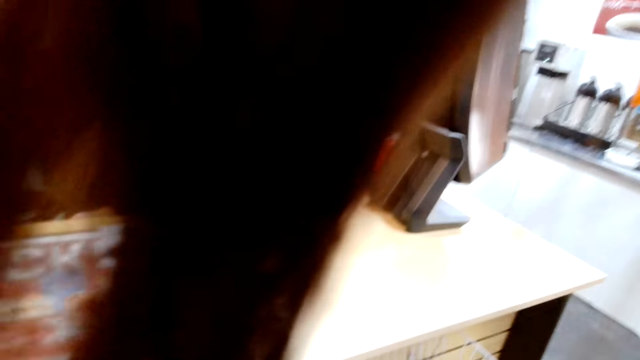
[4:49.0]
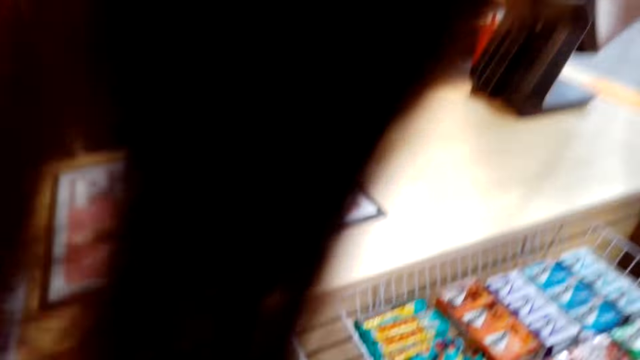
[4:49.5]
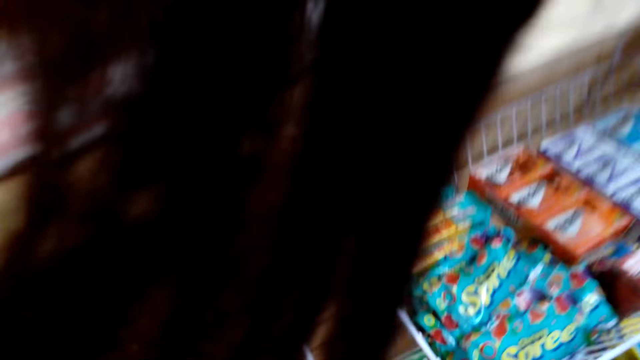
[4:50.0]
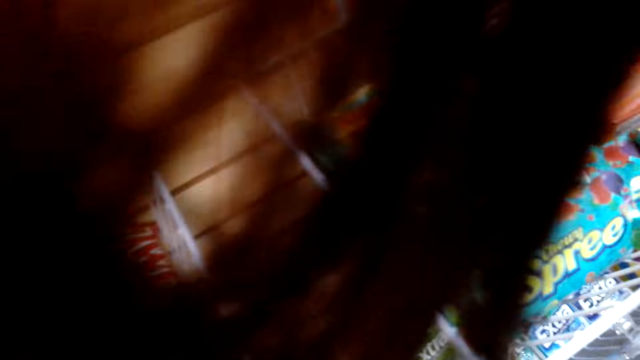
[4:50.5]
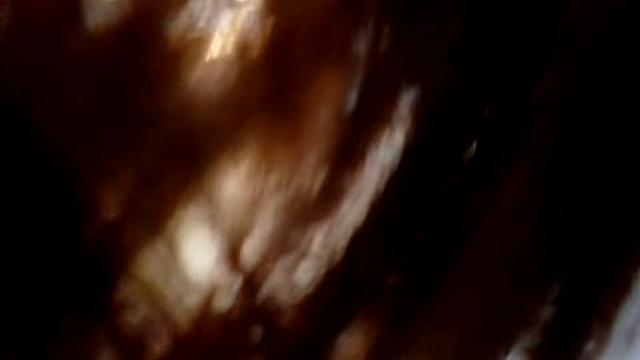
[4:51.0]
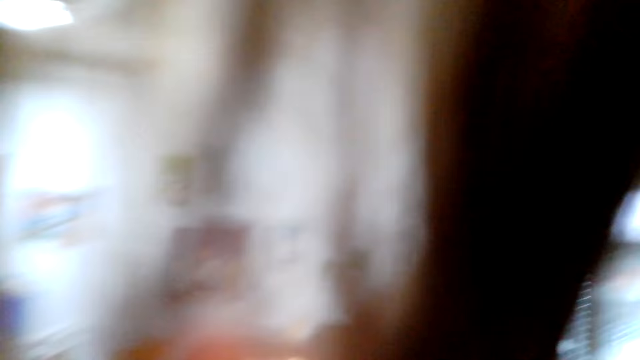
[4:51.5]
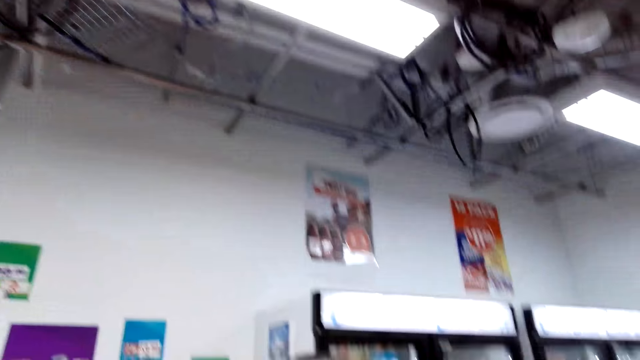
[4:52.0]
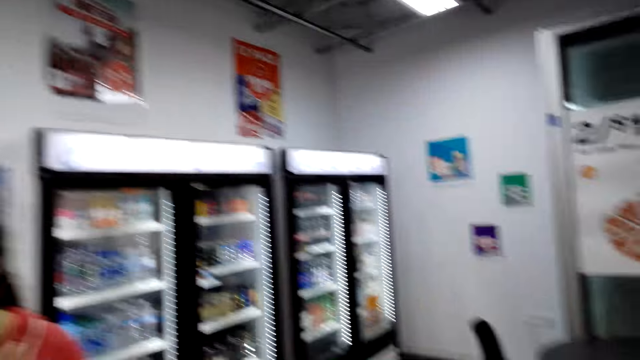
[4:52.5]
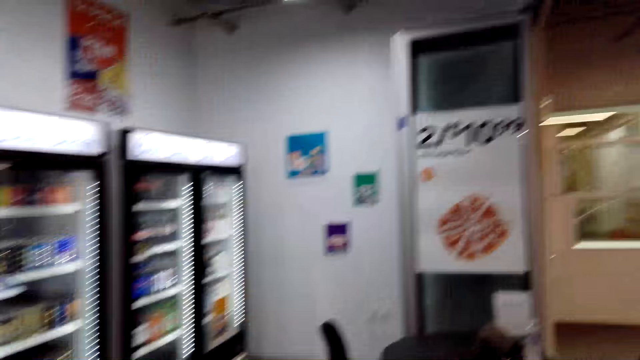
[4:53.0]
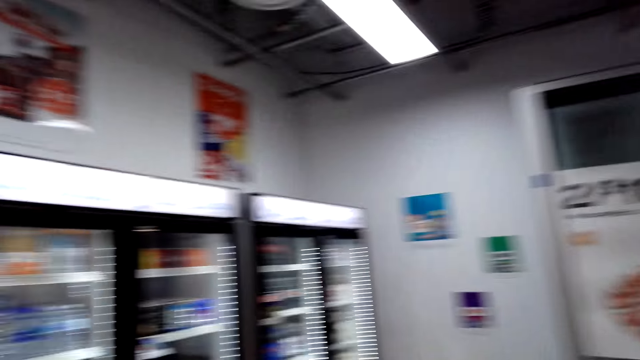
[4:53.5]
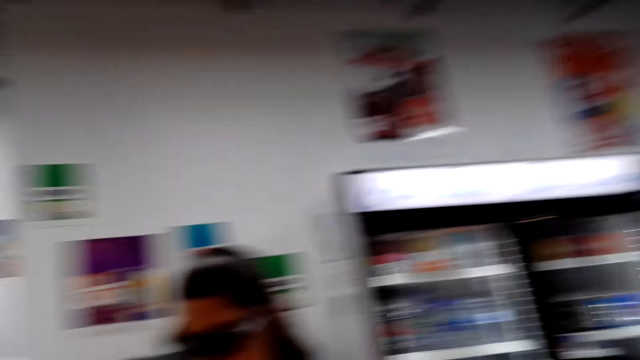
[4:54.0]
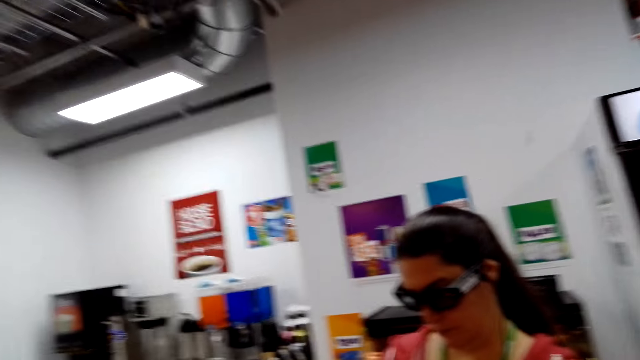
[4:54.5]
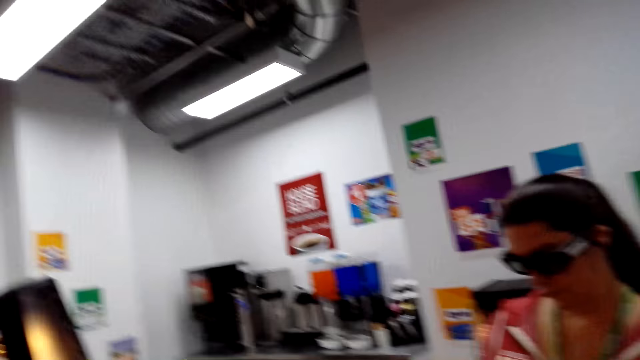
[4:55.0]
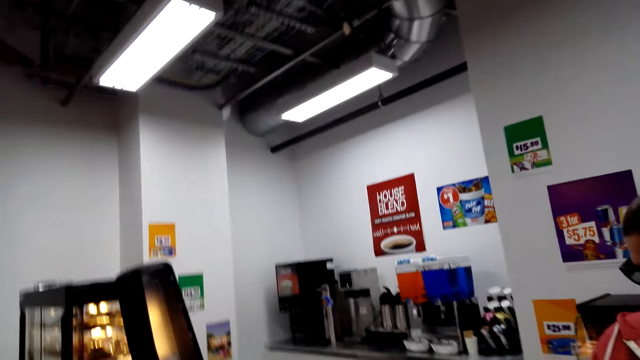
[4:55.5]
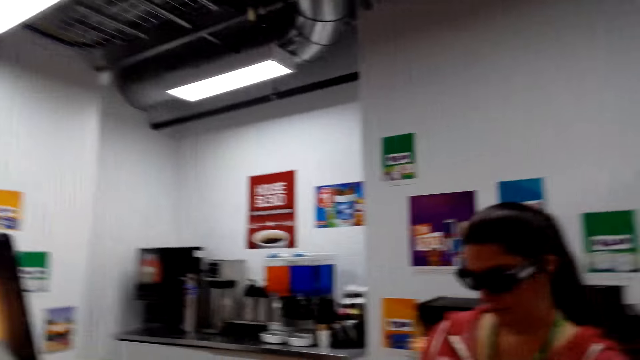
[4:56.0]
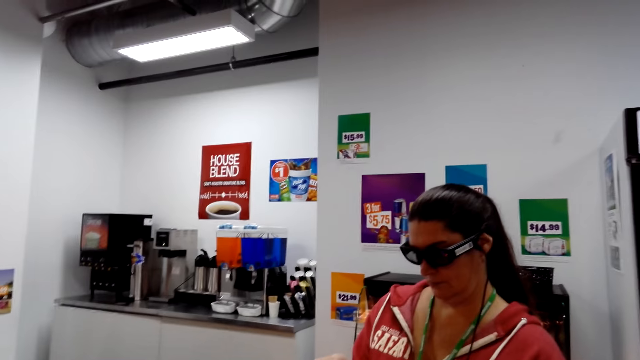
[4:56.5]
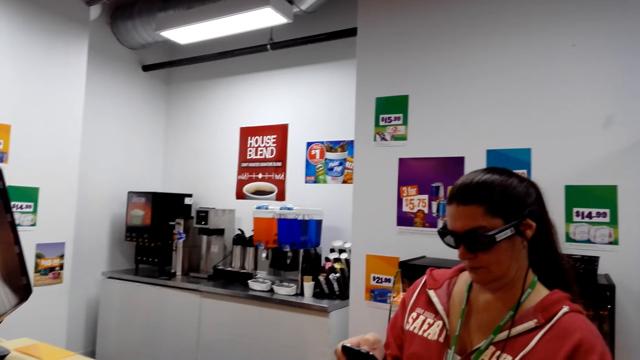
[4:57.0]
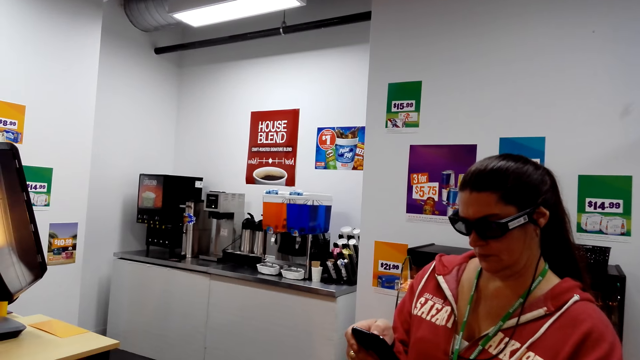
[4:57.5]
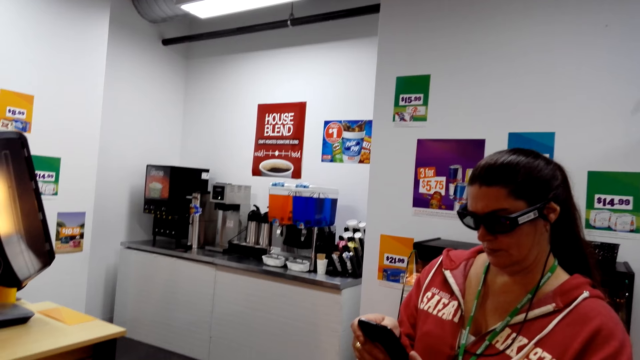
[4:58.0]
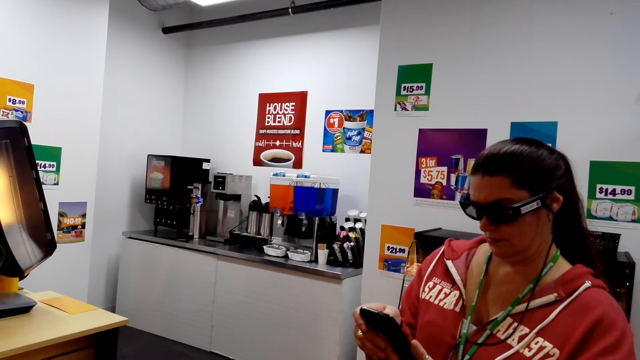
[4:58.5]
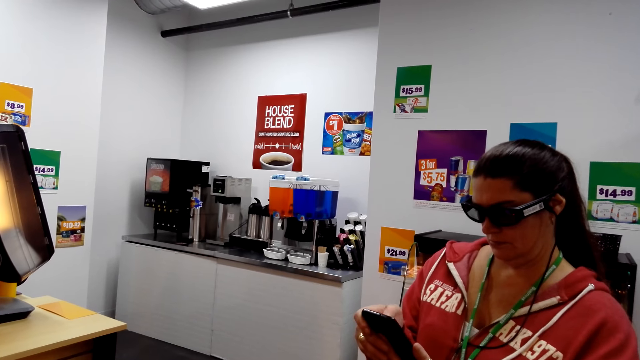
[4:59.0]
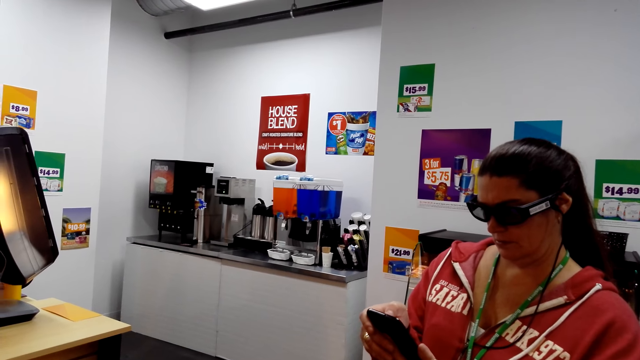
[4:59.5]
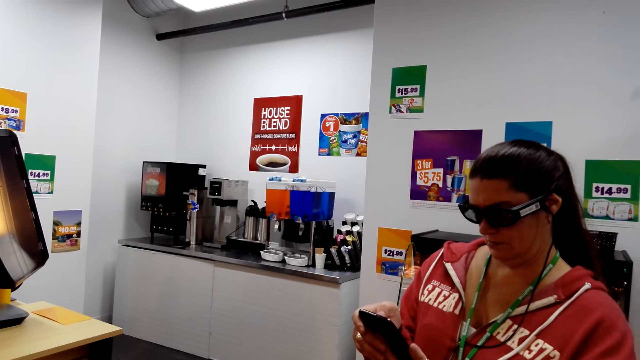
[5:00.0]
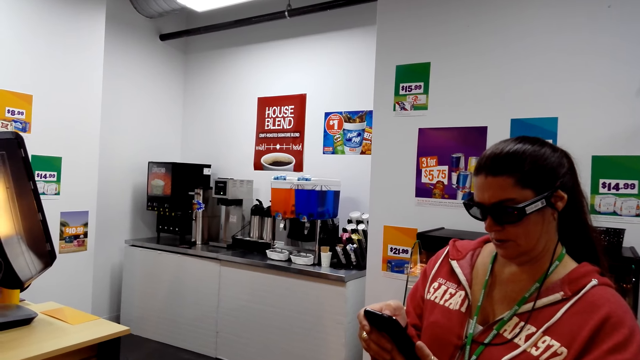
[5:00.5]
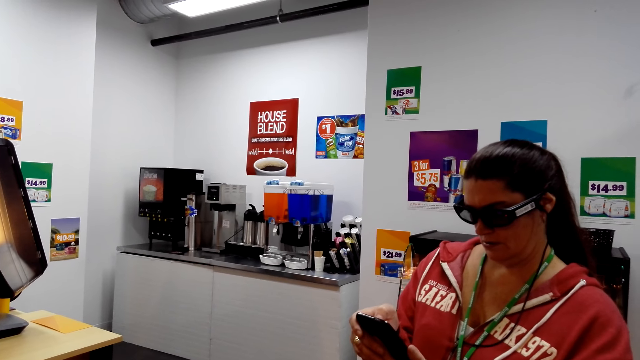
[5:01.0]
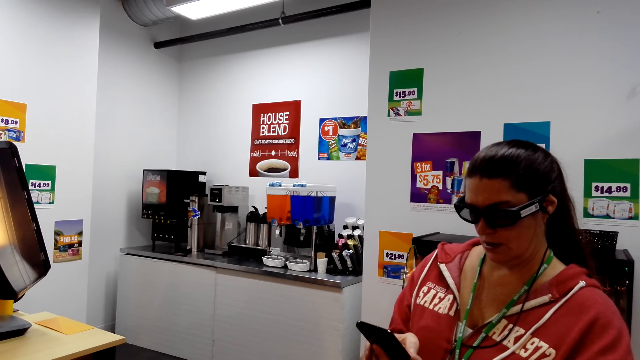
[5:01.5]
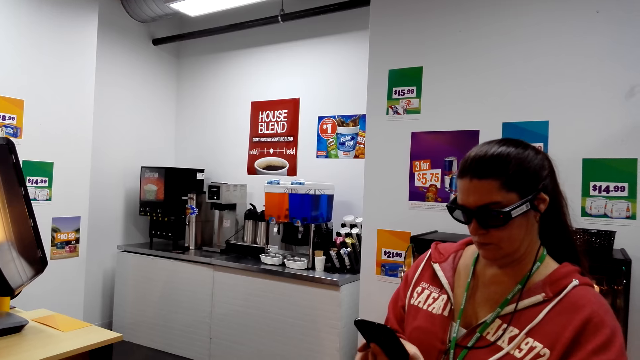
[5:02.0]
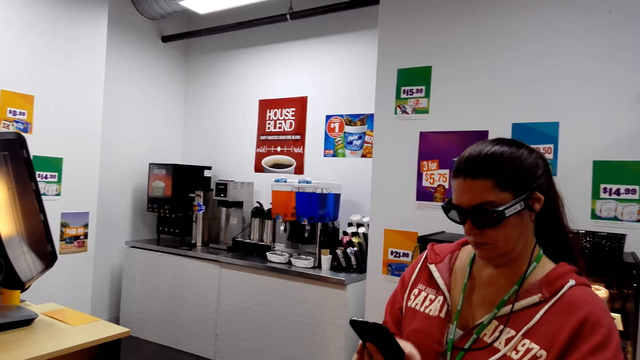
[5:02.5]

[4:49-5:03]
The camera wearer removes her hair from the camera. She looks around. She observes a woman. The woman operates her phone.

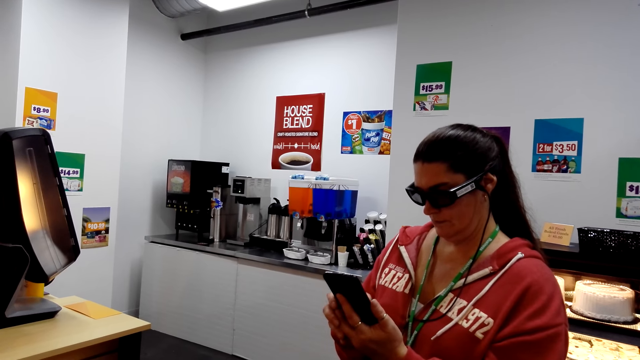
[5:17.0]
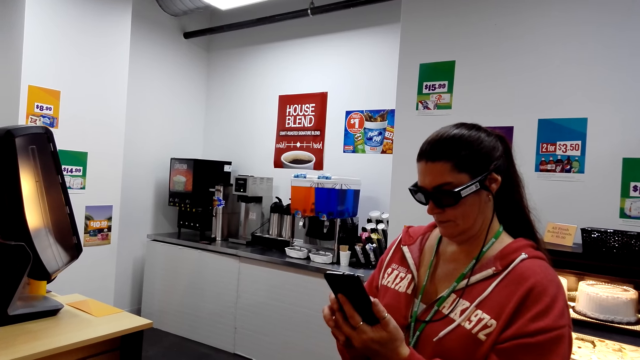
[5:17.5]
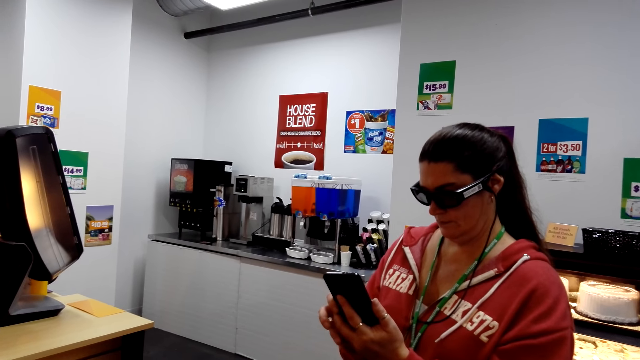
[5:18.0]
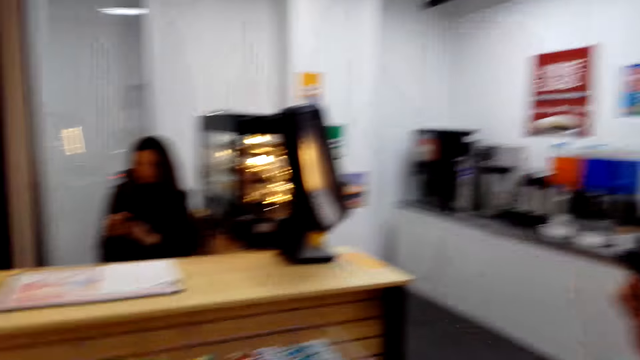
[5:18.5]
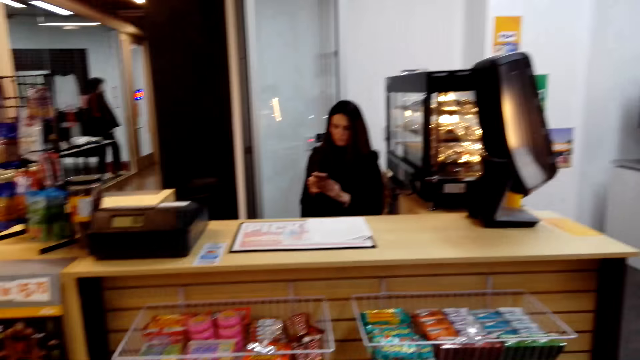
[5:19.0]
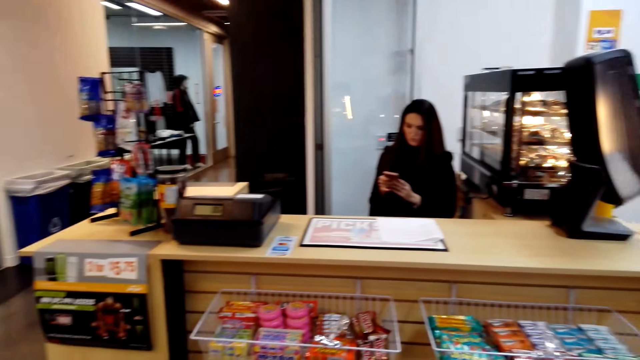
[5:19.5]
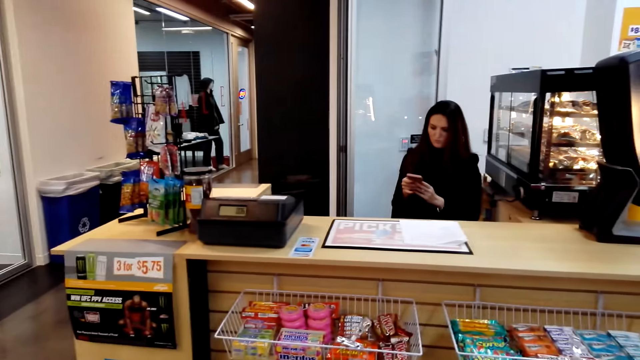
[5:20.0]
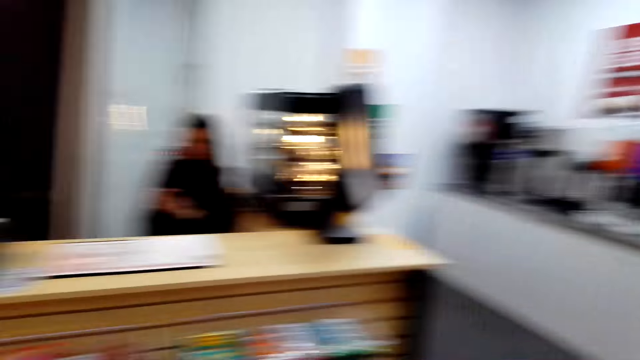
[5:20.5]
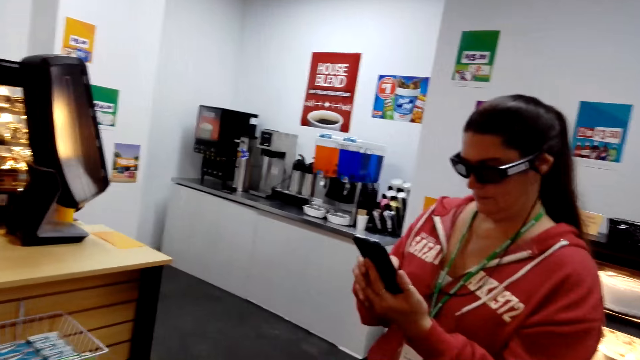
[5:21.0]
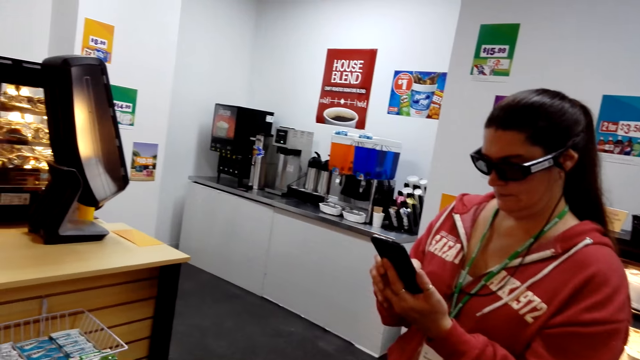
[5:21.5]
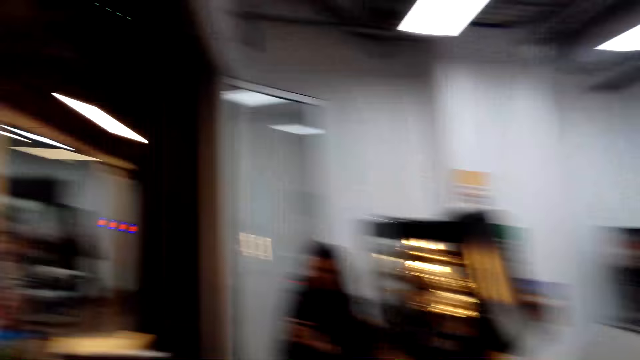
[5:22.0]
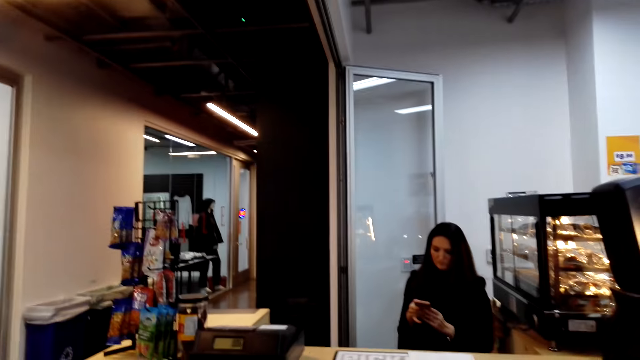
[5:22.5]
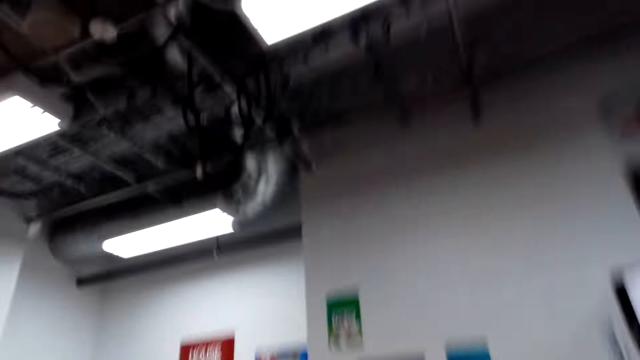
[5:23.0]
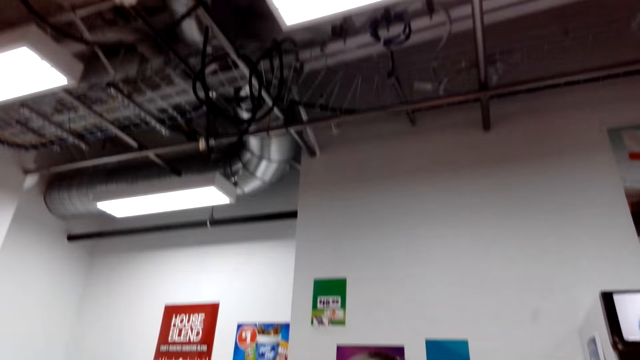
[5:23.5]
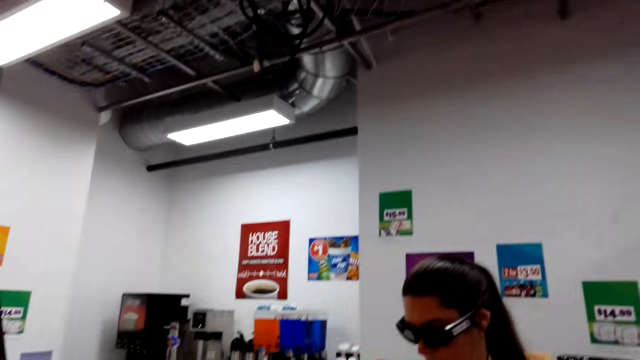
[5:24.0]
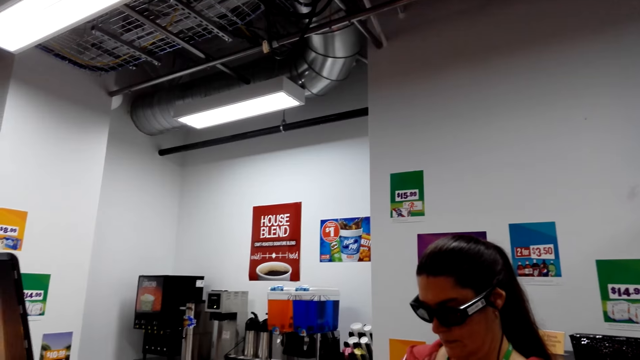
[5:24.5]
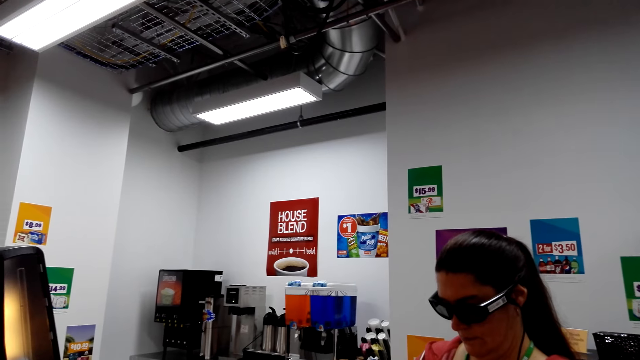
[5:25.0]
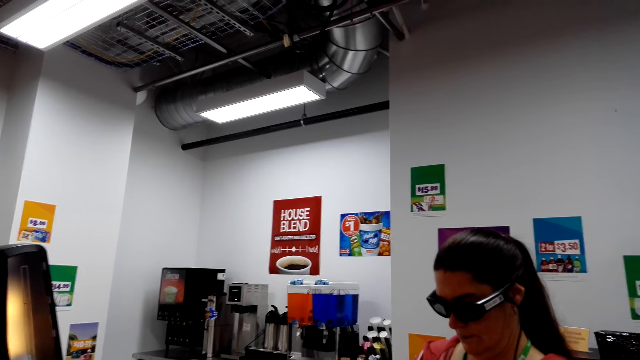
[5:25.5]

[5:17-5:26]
The camera wearer looks around. A woman operates her phone.
